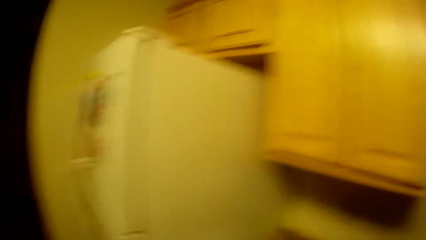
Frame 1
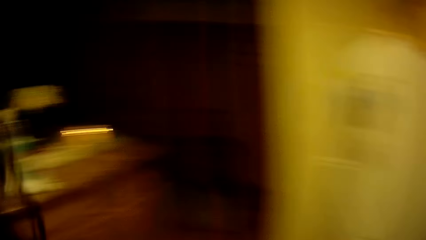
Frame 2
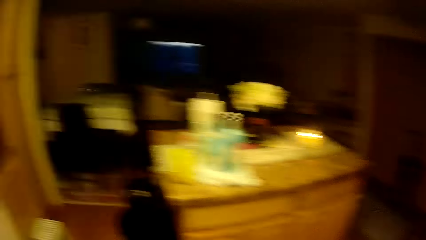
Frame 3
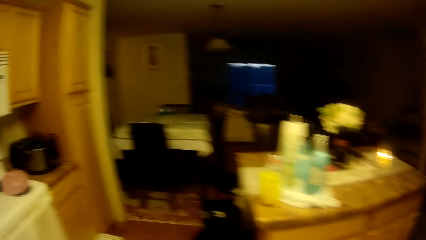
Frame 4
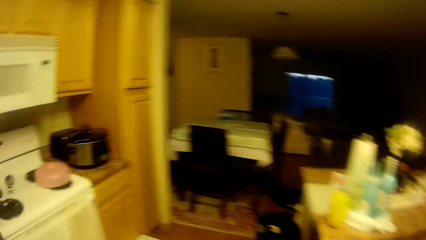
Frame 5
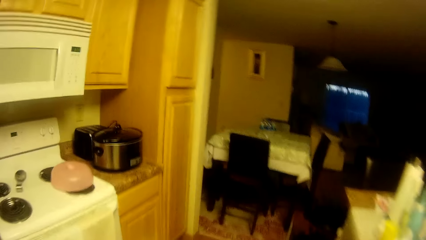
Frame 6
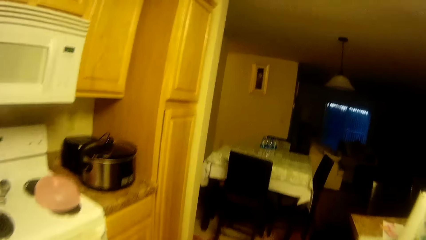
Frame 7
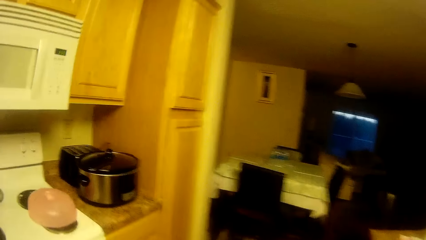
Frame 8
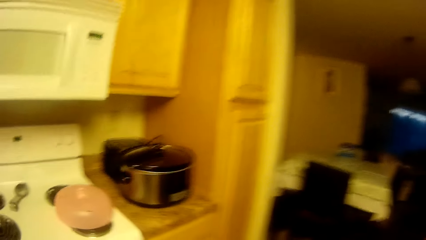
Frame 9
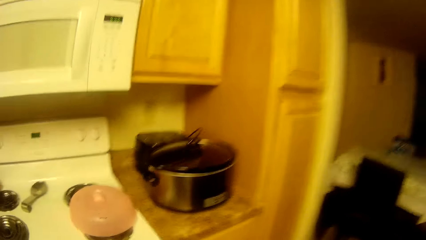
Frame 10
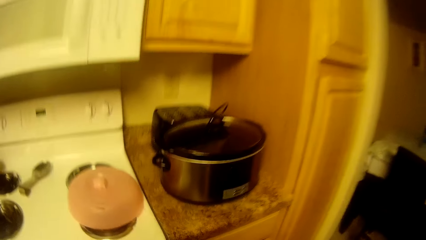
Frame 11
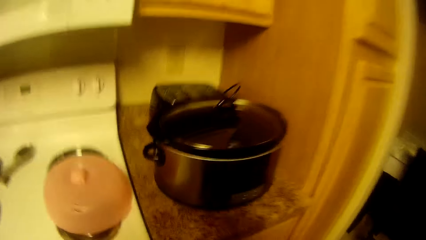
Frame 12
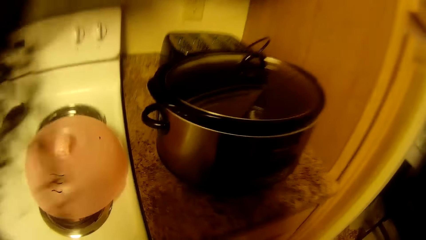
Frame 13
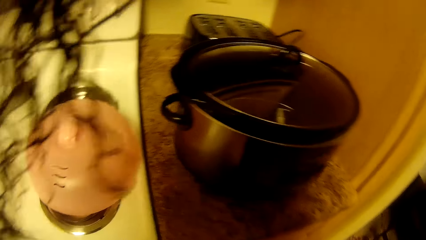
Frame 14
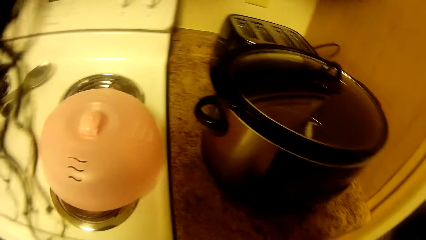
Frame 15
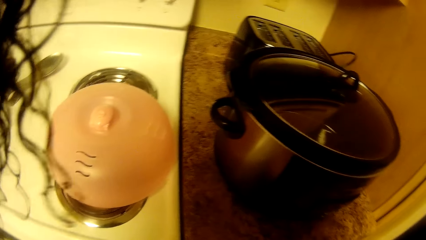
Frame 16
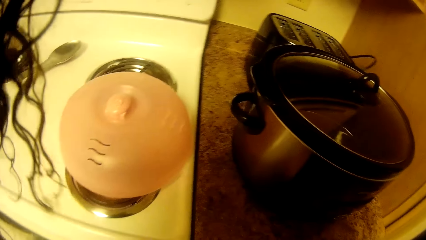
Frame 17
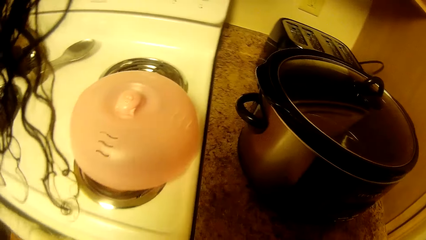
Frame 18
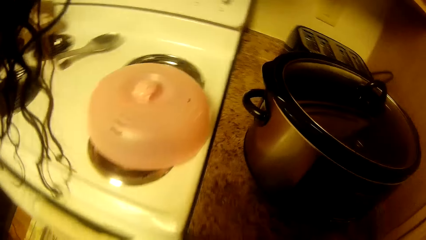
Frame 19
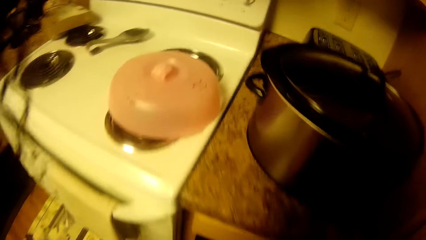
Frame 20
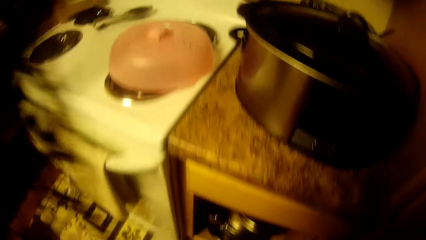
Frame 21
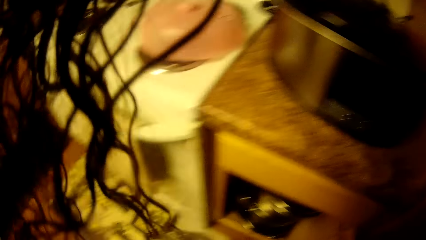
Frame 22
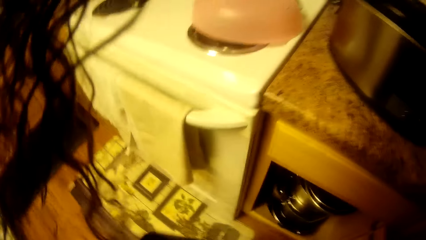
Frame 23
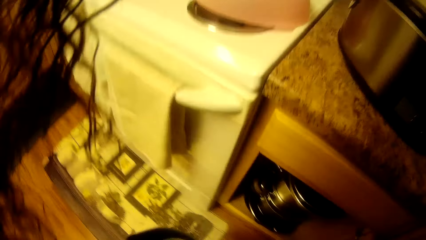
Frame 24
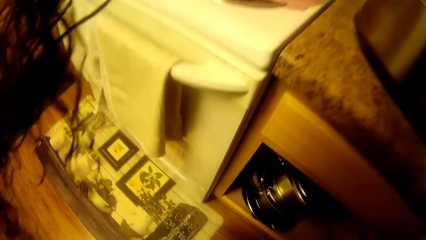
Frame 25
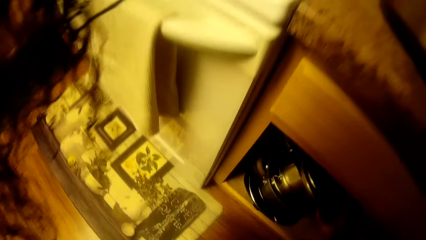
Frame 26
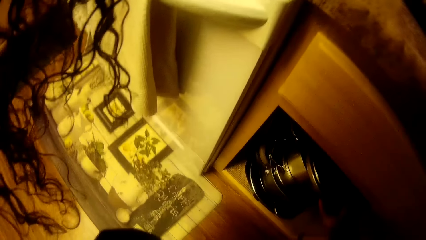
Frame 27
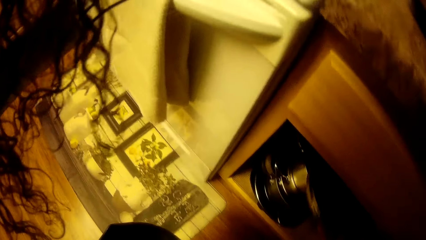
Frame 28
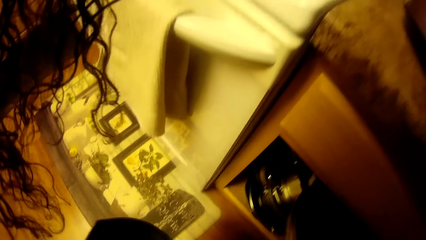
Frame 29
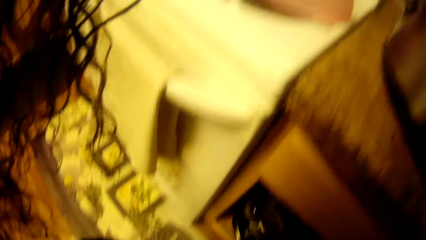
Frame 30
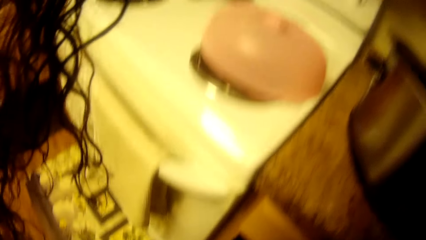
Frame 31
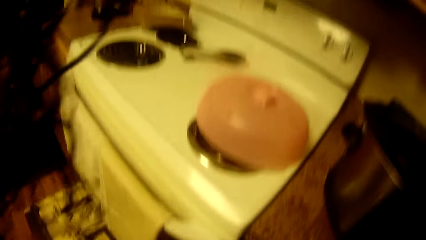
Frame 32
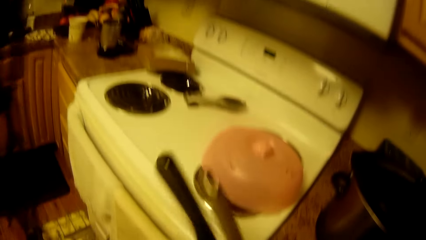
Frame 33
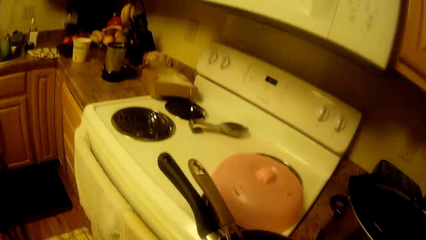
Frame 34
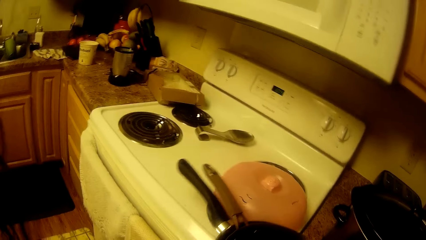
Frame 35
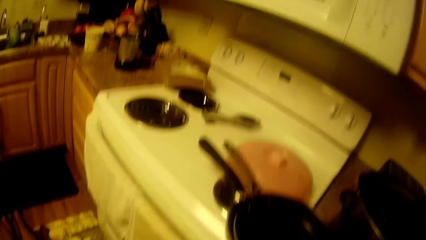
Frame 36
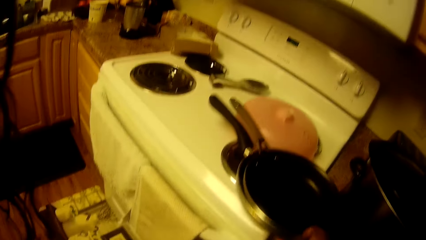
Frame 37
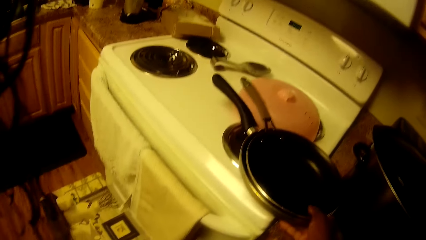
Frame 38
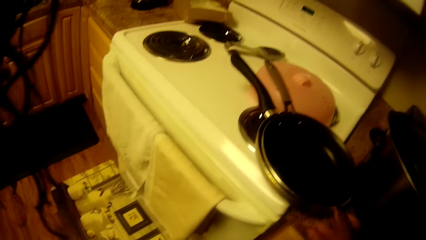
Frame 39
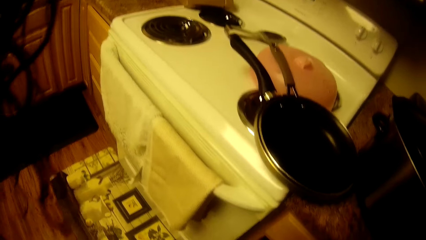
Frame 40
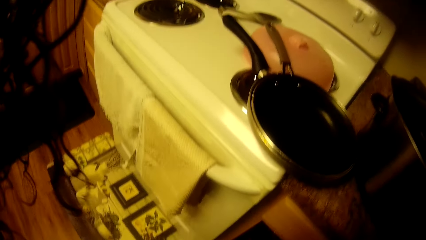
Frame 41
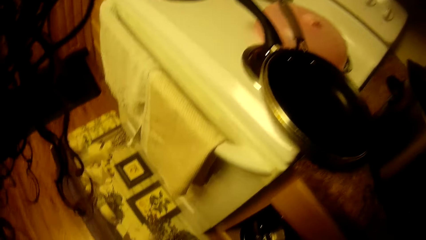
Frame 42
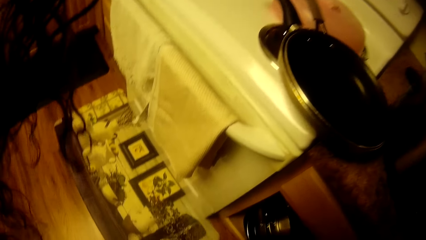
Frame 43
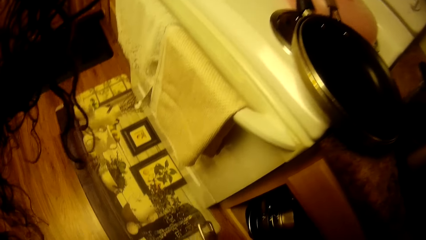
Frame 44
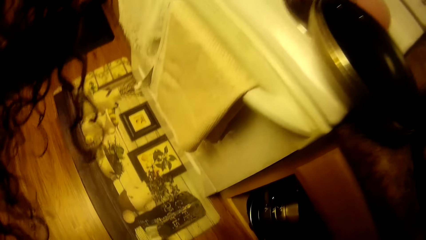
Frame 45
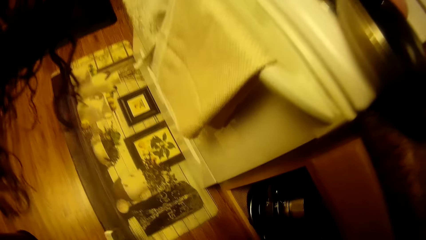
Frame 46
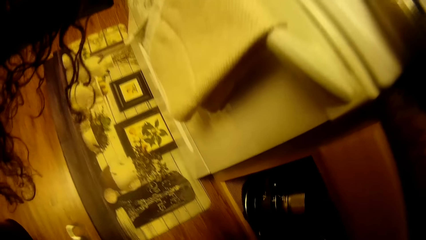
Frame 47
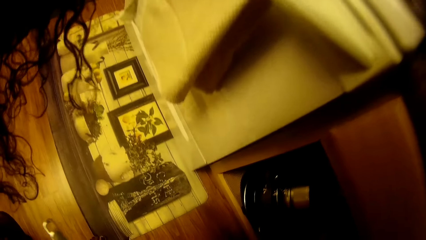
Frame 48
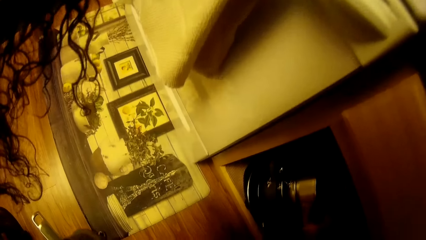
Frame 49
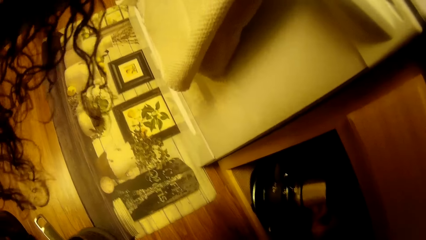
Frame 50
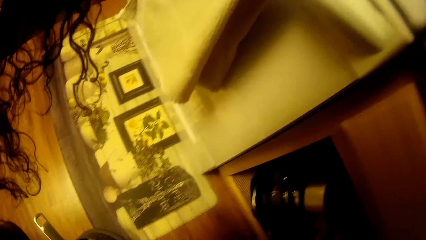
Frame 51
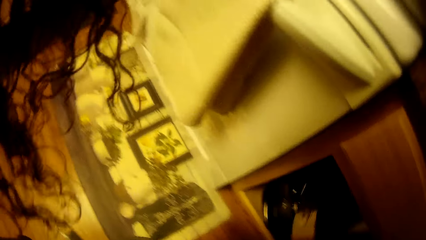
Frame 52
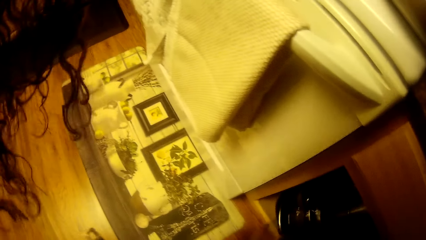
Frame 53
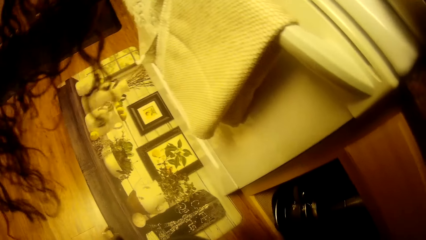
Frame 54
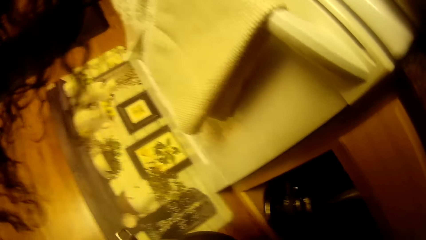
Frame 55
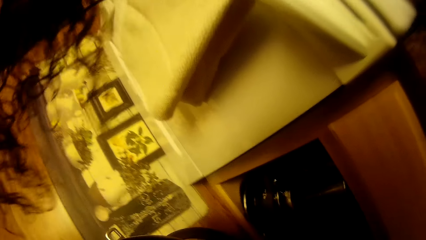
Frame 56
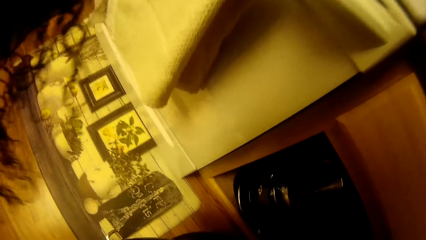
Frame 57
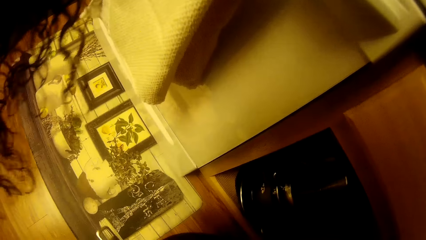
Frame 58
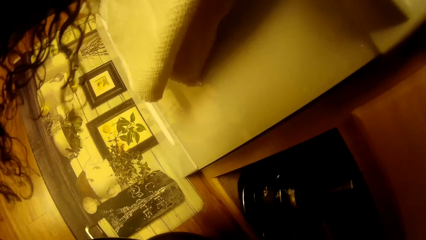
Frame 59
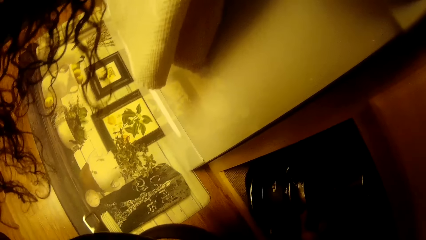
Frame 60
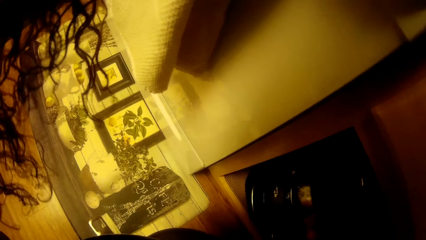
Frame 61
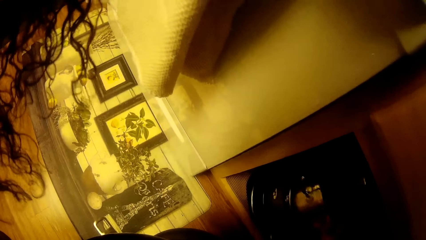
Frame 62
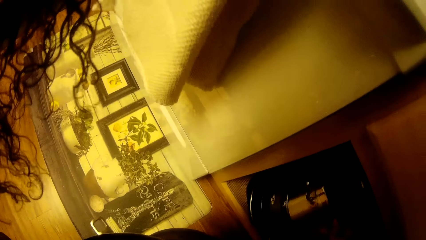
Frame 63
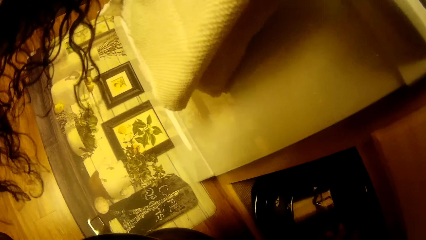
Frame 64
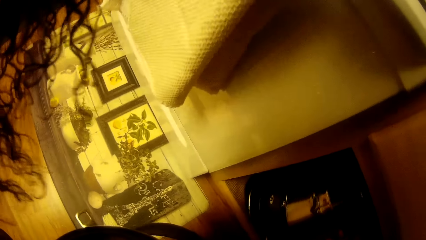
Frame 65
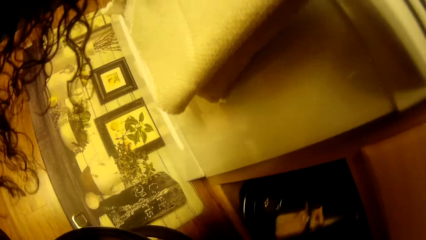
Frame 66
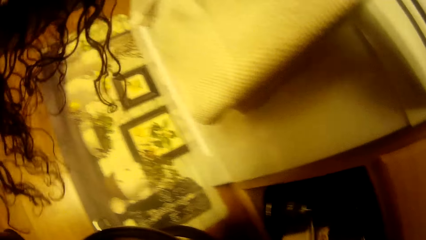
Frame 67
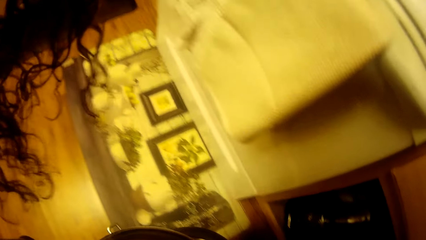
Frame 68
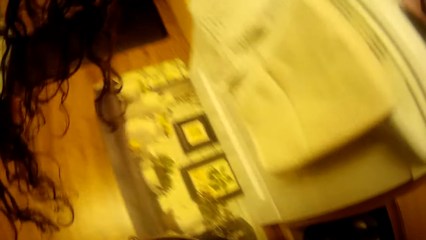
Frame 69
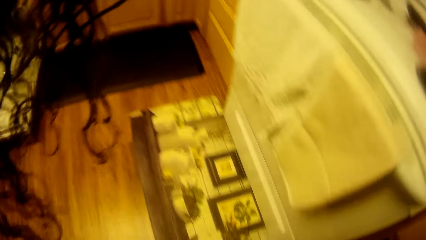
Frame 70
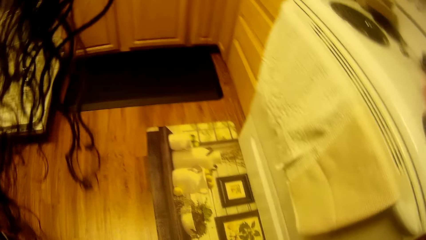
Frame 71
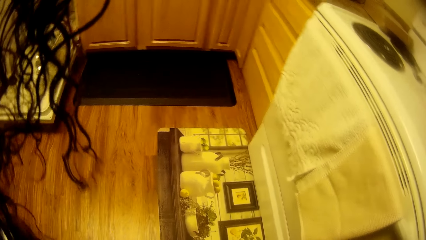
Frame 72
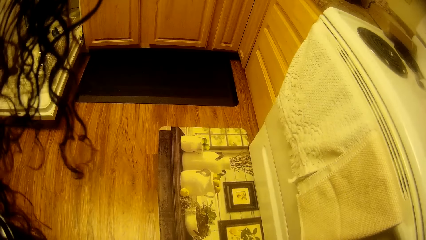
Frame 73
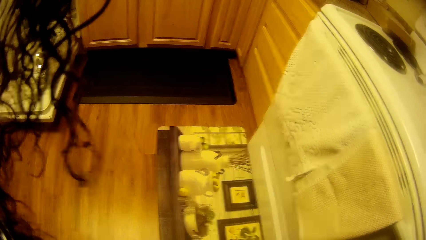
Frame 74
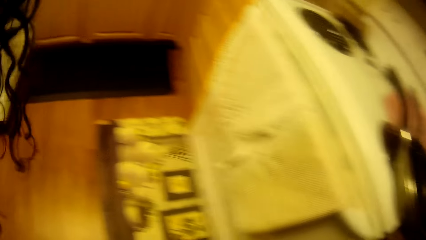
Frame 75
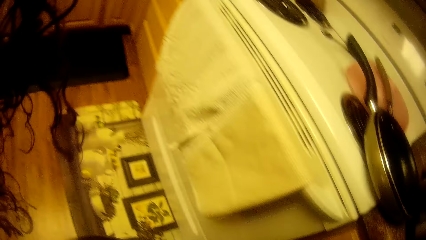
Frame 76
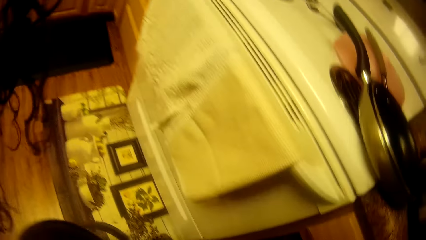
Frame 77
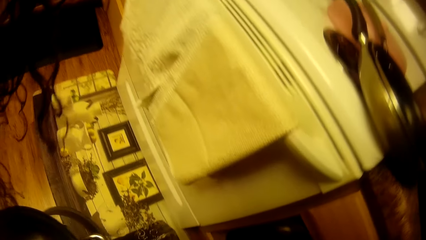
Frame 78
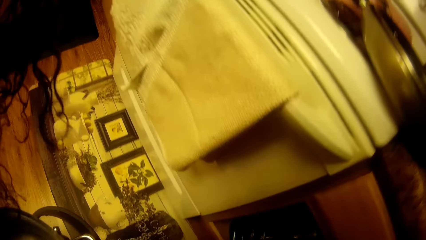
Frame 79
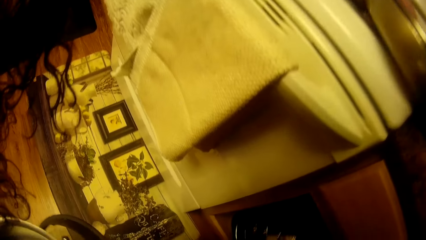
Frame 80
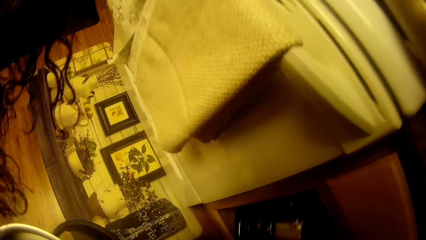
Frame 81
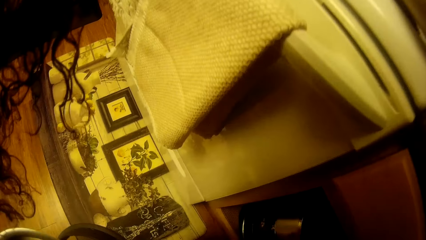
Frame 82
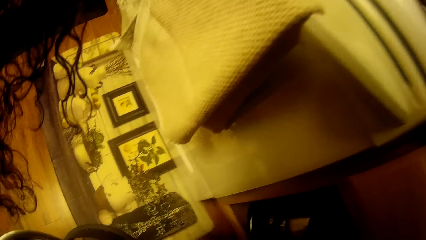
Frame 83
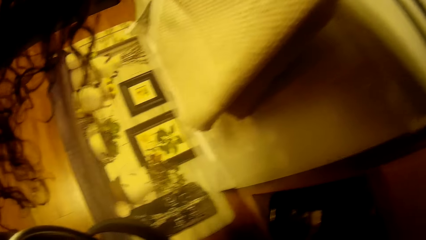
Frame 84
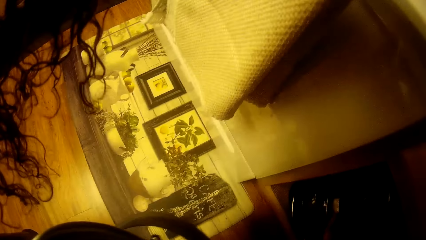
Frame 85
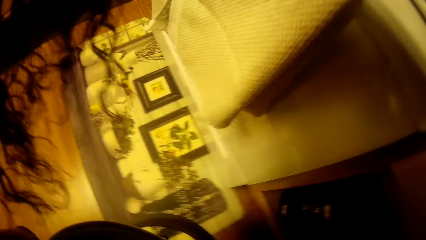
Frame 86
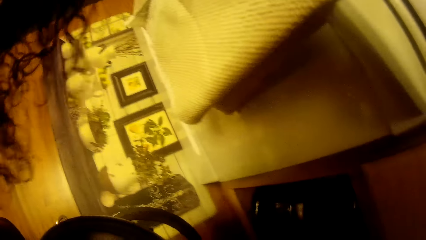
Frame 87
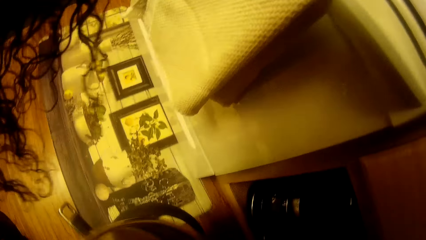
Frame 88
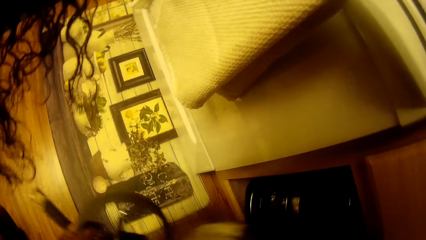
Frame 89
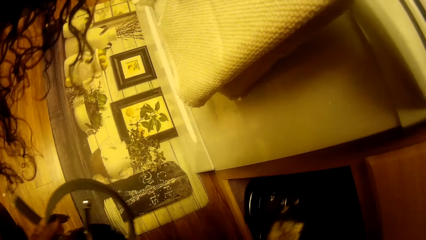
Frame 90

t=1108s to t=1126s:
The camera wearer moves towards a pot on a kitchen worktop. She looks at the kitchen counter. She bends down. She lifts up two fry pans from a bottom cupboard with her right hand. She places the fry pans on the cooker with her right hand. She removes a pot with a pan on top of it from the cupboard with her right hand. She removes another pot from the cupboard with her right hand. She puts the pot in the cupboard with her right hand.
